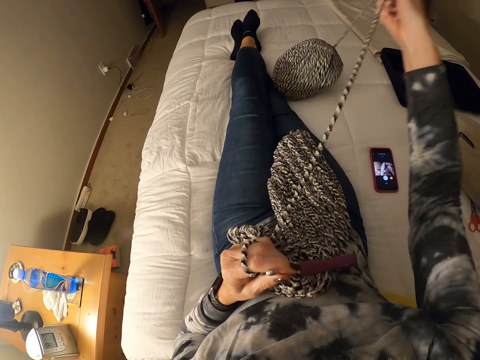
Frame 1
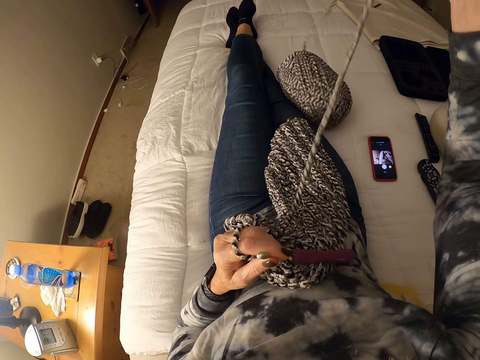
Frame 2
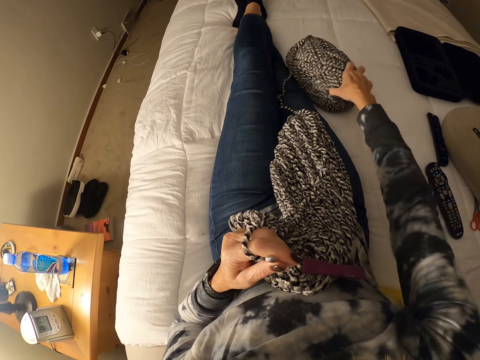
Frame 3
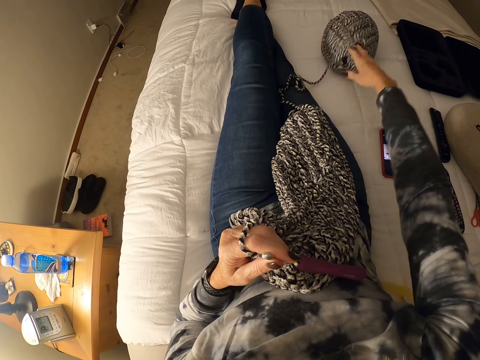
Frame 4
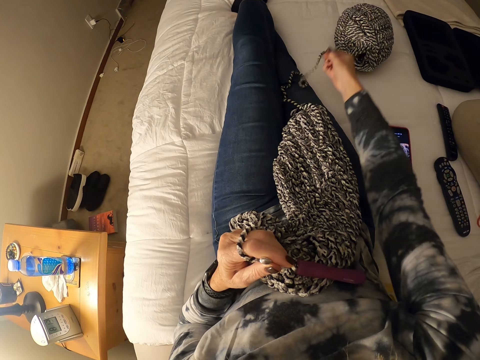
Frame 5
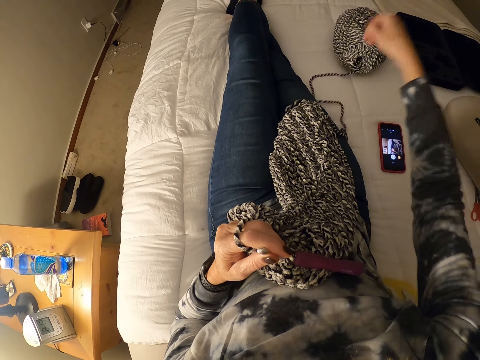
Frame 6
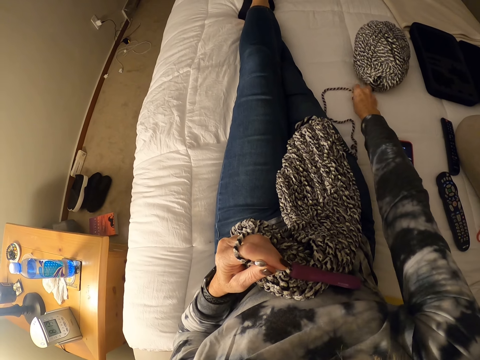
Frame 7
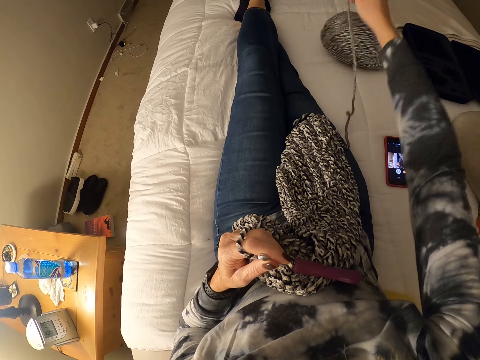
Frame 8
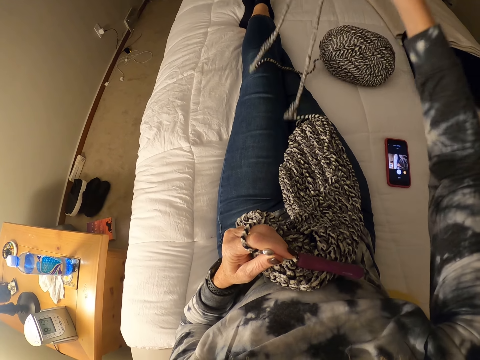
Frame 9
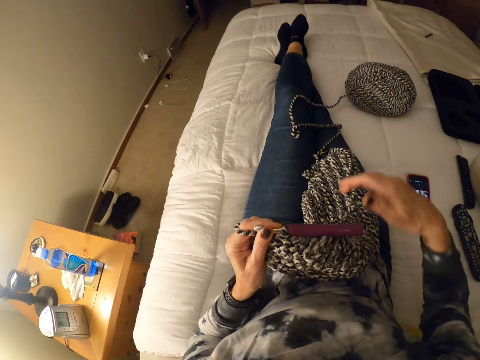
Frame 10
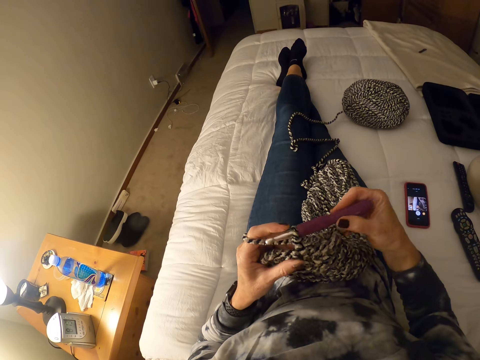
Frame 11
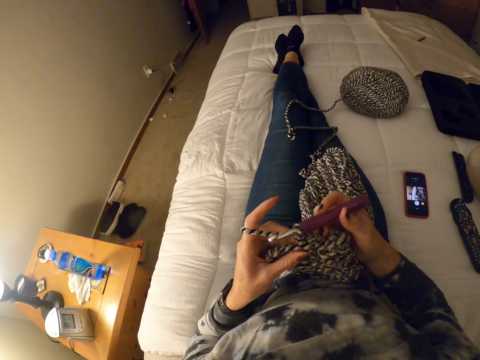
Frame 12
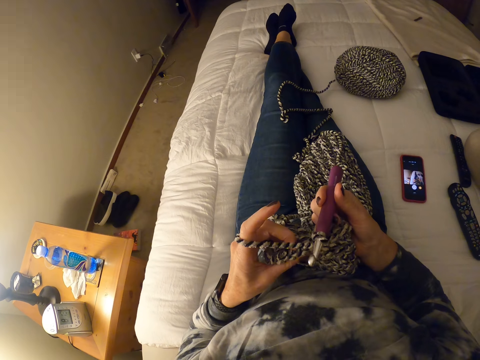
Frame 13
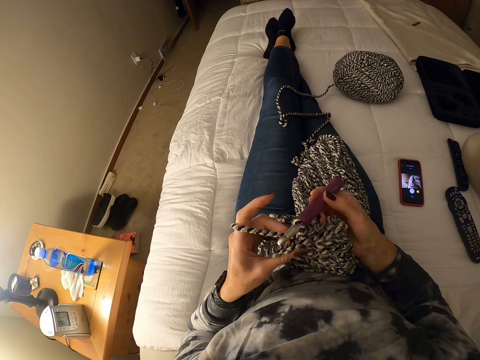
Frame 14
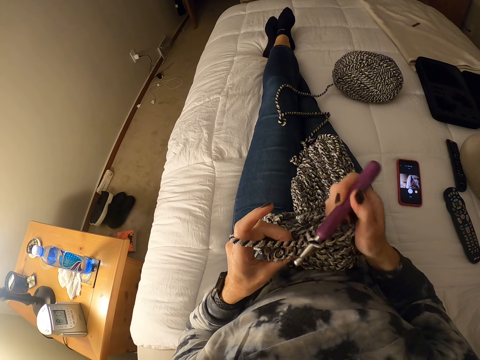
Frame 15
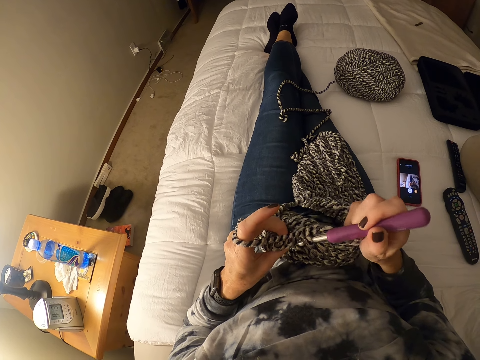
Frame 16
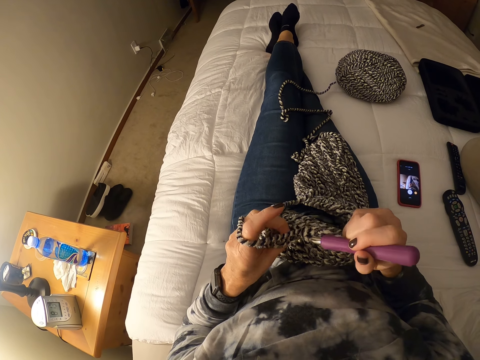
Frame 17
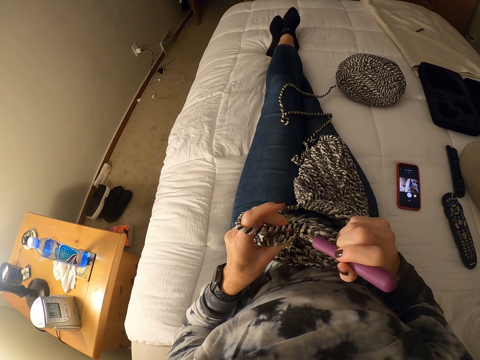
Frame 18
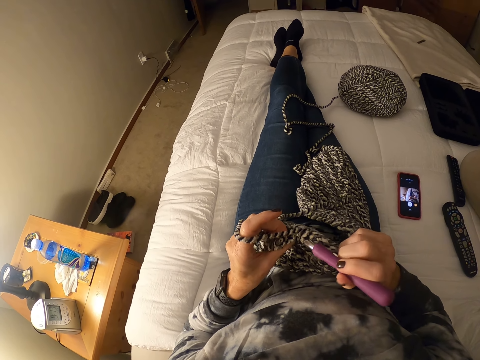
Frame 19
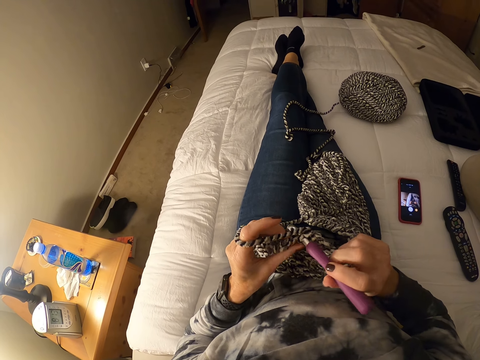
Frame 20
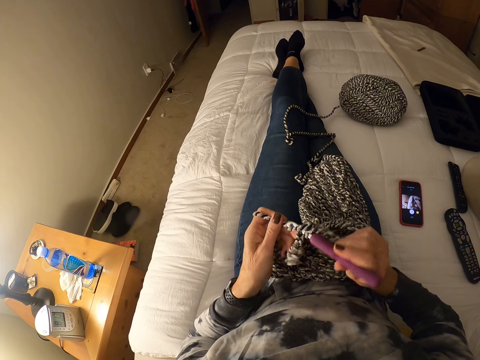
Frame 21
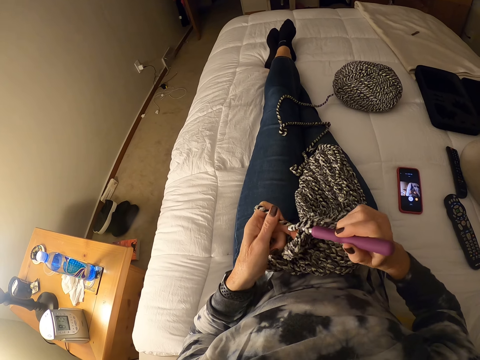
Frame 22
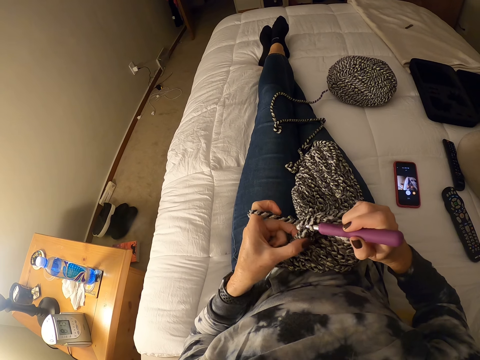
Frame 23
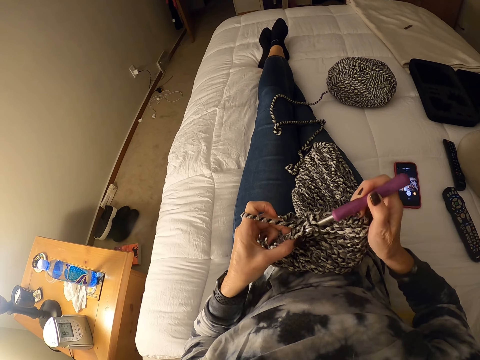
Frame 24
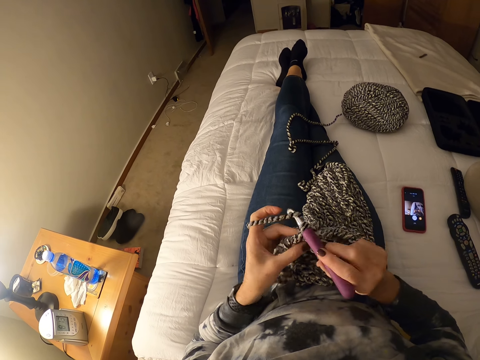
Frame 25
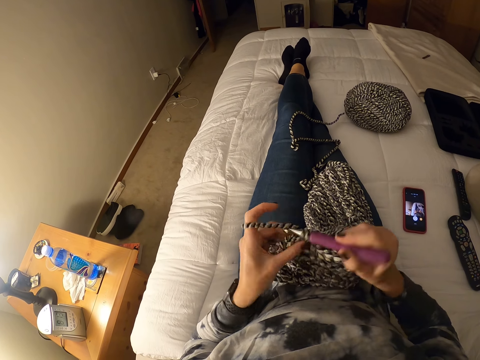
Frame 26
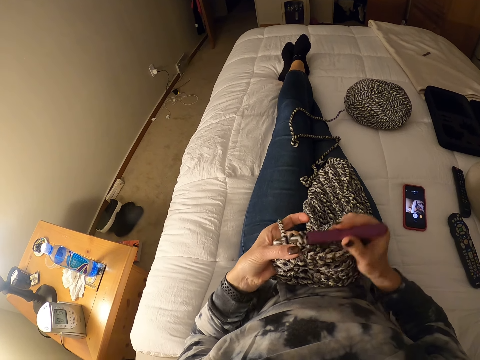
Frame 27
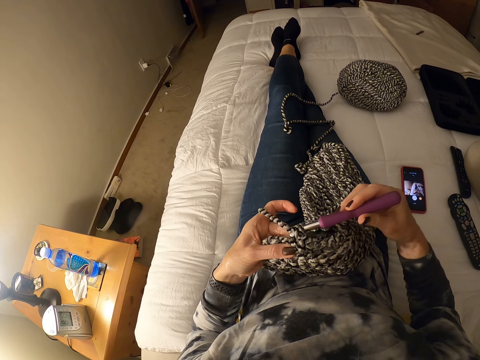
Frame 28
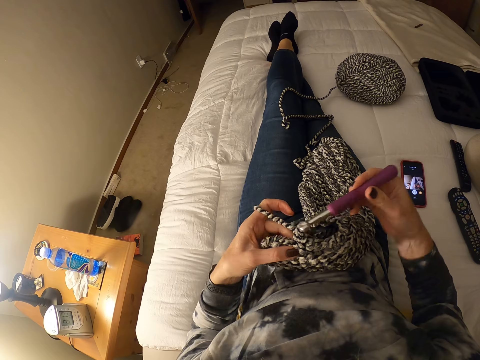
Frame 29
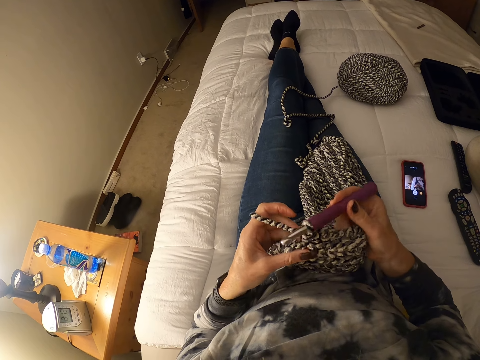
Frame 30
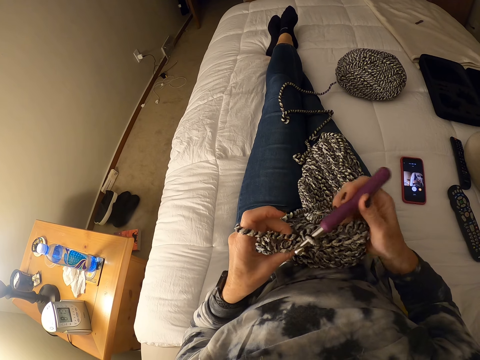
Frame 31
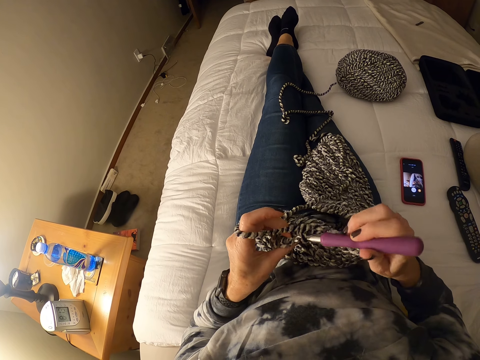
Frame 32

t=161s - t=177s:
The camera wearer stretches the knitting thread. She pulls the yarn with her right hand from the bunch of yarn on the bed. She adjusts the bunch of yarn on the bed. She pulls the yarn with her right hand from the bunch of yarn on the bed. She passes the crochet hook from her left hand to her right. She knits the fabric with the crochet hook. She crochets with the yarn.

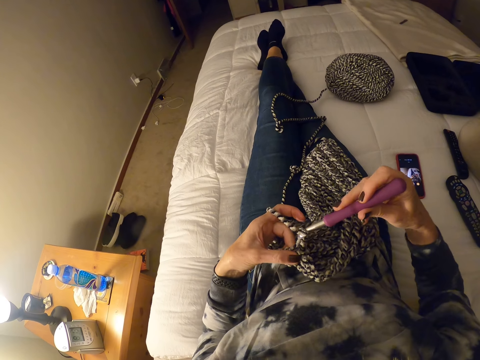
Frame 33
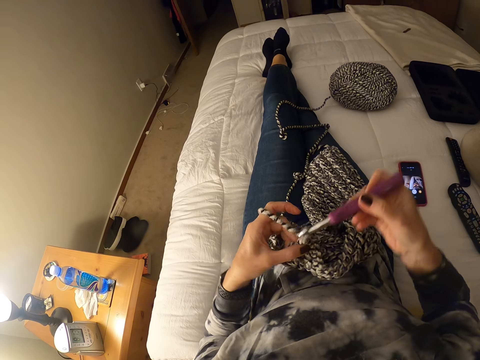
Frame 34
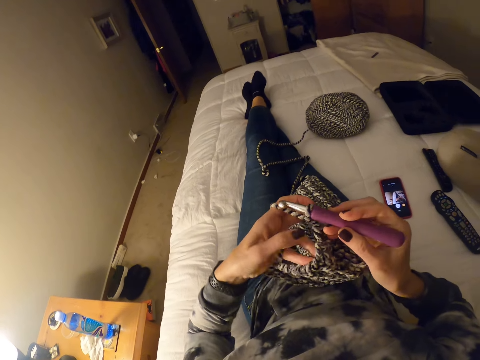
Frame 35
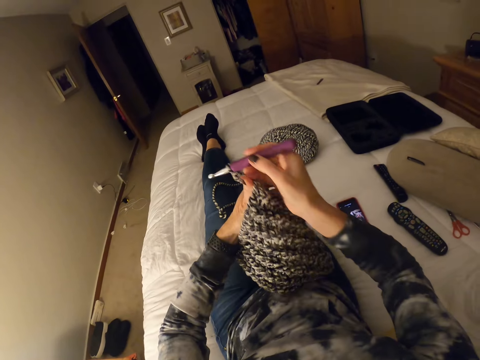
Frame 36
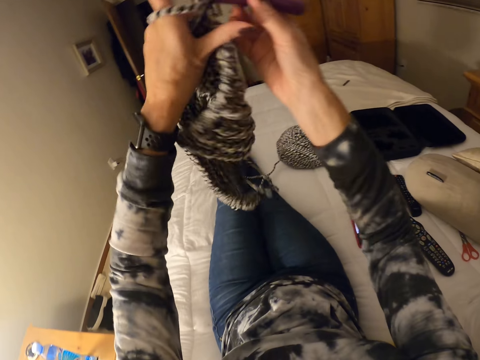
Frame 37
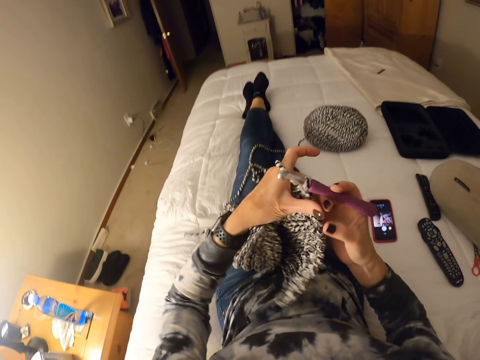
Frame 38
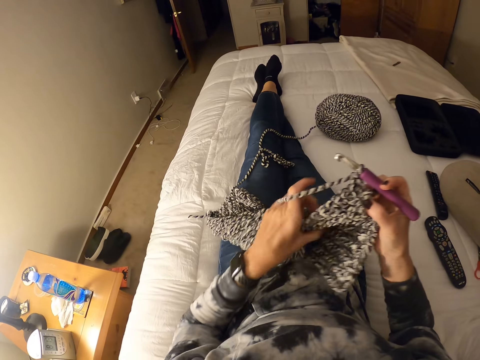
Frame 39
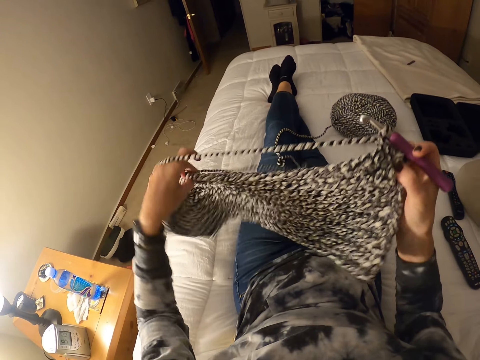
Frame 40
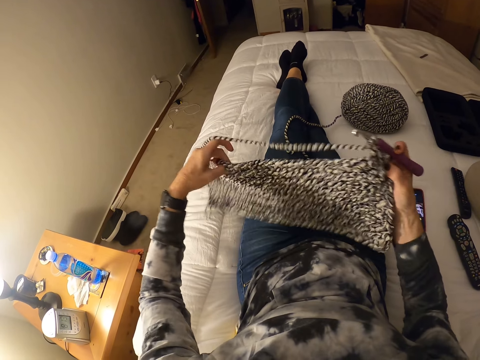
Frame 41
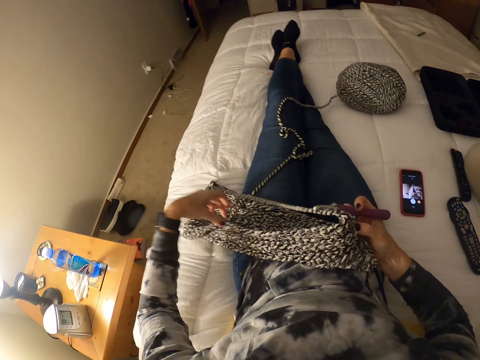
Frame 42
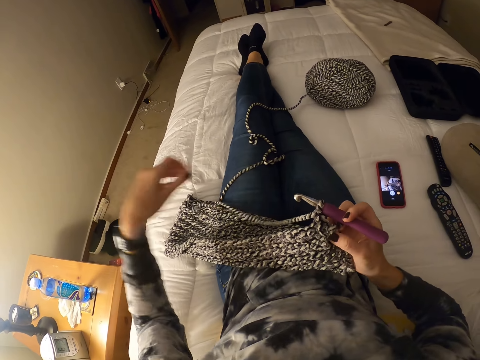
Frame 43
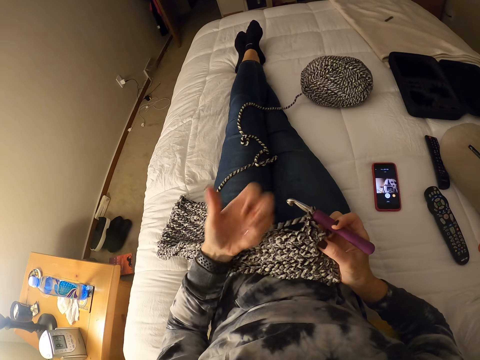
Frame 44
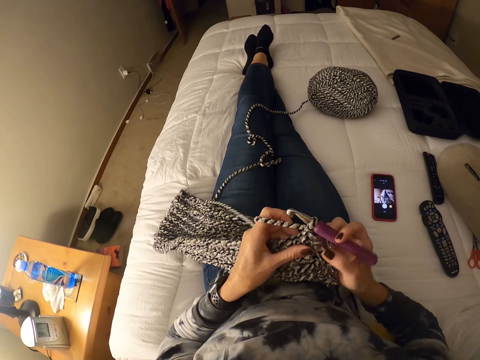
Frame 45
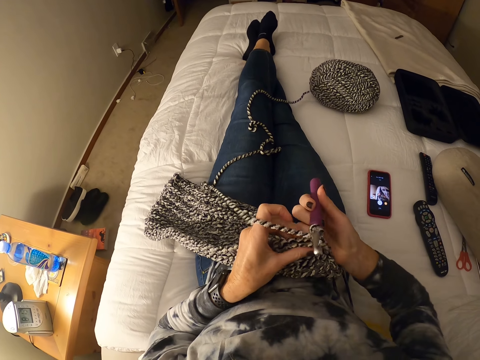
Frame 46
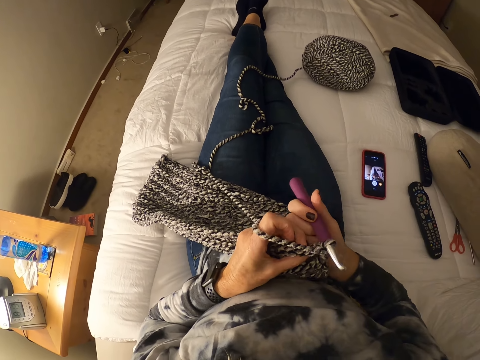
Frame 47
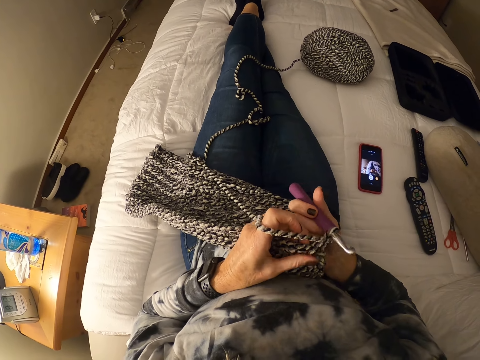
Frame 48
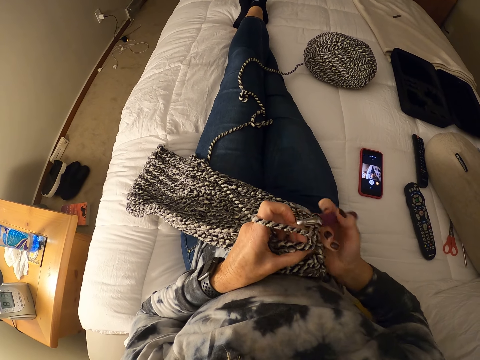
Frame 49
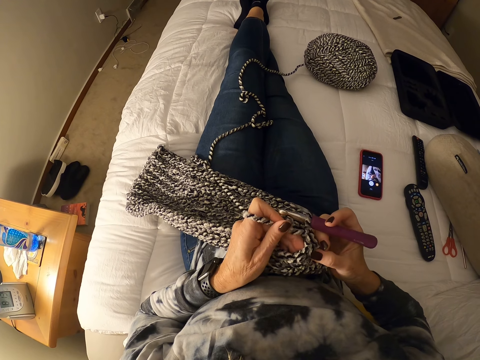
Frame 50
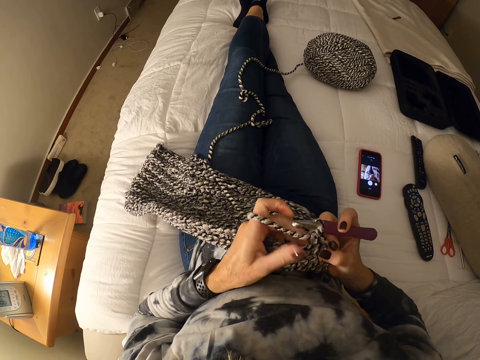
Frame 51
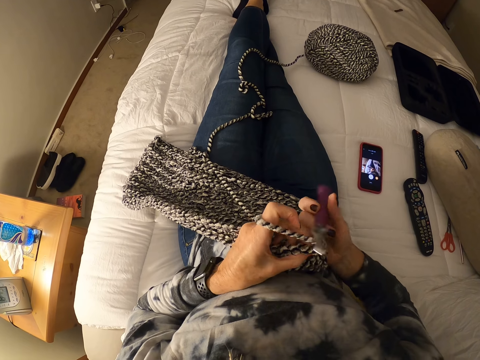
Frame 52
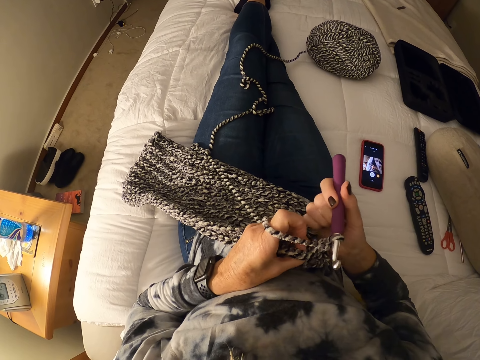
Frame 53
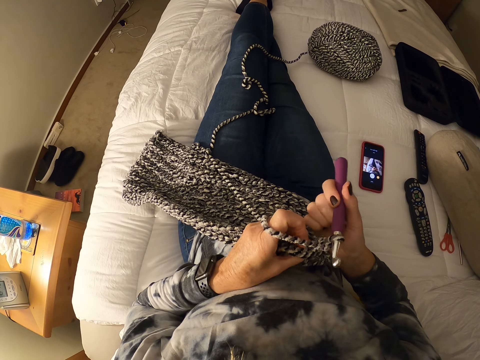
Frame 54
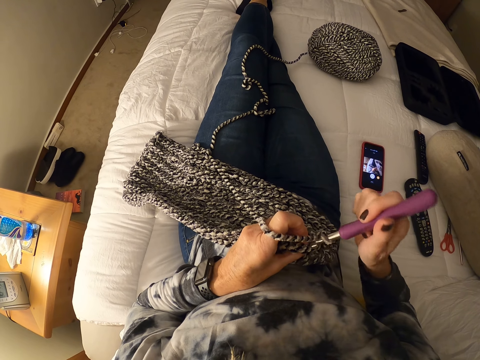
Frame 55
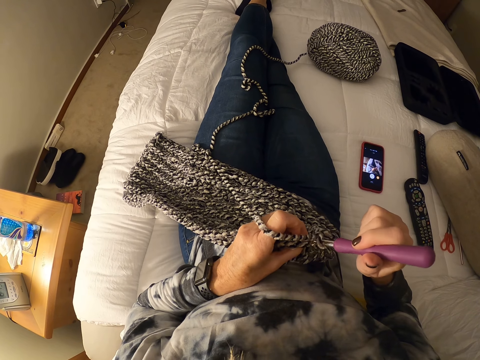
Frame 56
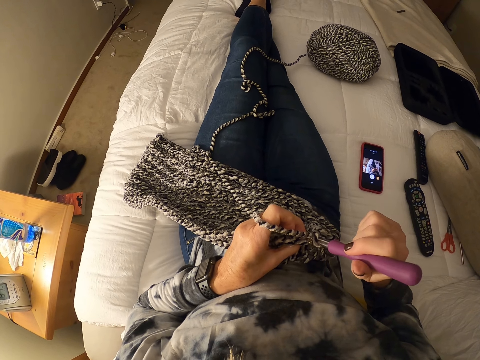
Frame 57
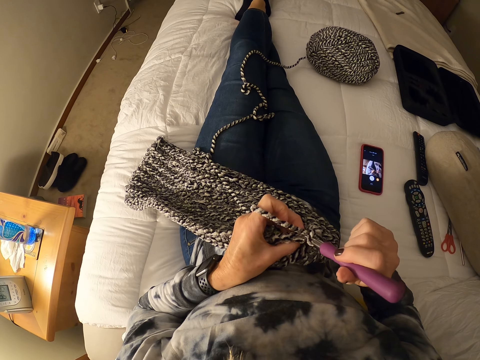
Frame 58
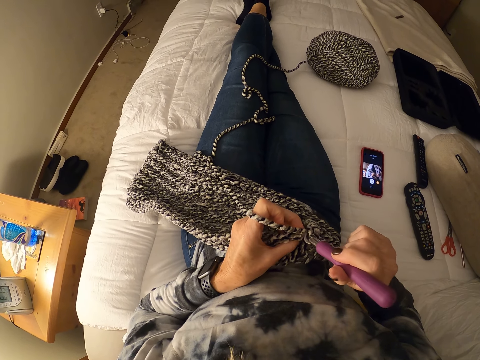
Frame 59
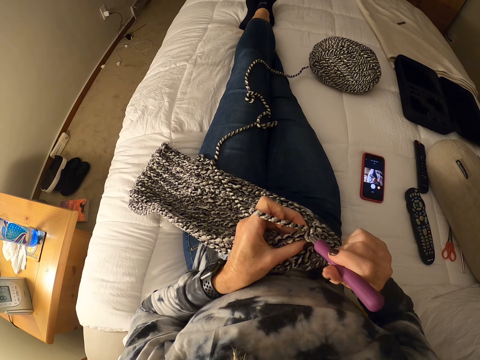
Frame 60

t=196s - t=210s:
The camera wearer adjusts the yarn with her hands. She turns the fabric. She adjusts the yarn with her left fingers. She knits the fabric with a crochet hook.
